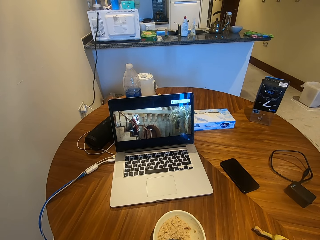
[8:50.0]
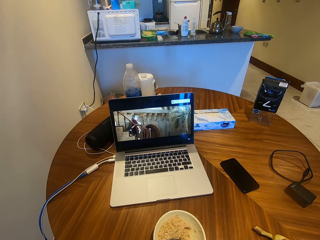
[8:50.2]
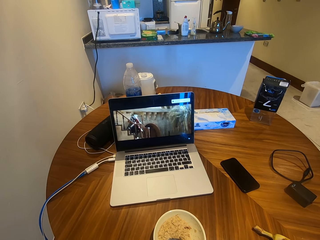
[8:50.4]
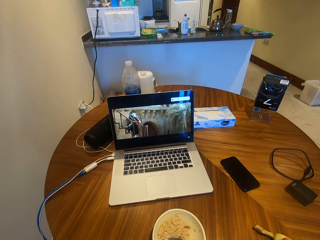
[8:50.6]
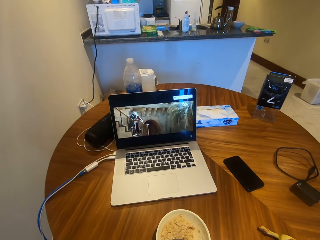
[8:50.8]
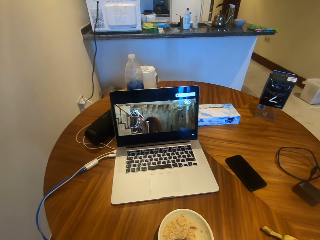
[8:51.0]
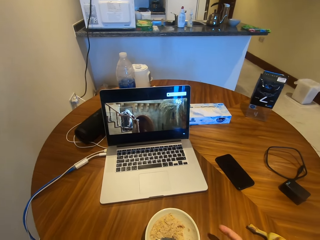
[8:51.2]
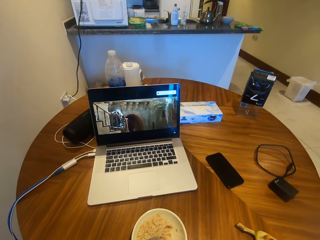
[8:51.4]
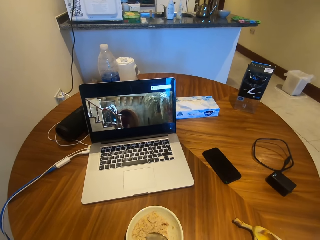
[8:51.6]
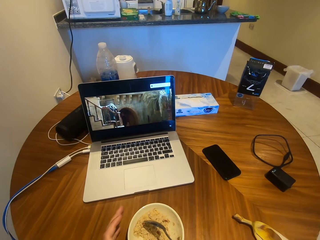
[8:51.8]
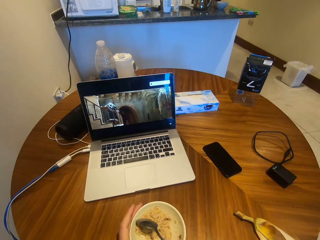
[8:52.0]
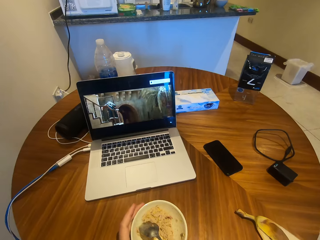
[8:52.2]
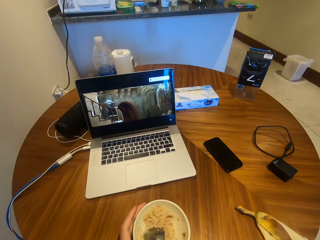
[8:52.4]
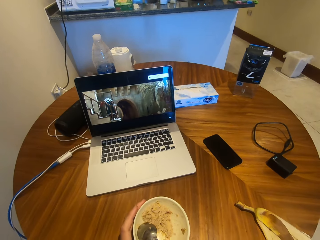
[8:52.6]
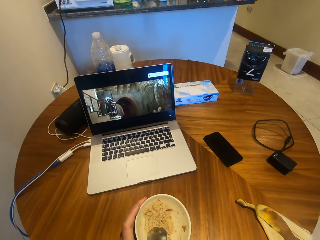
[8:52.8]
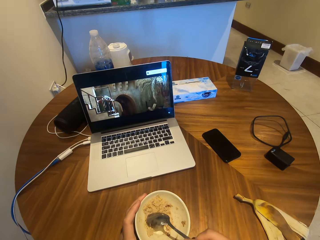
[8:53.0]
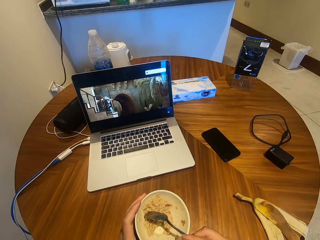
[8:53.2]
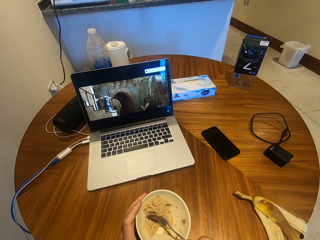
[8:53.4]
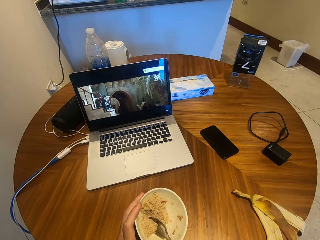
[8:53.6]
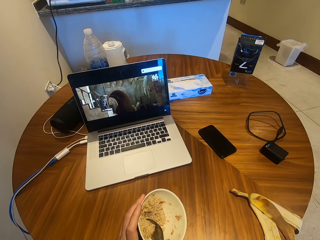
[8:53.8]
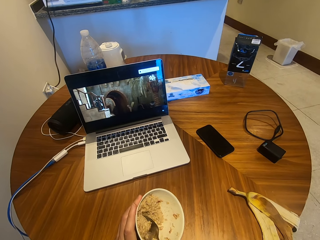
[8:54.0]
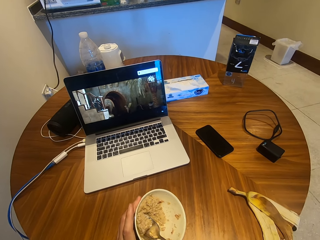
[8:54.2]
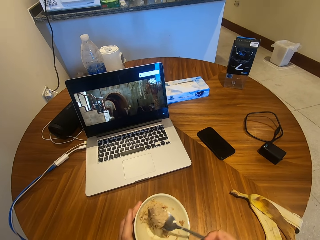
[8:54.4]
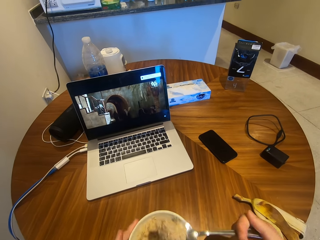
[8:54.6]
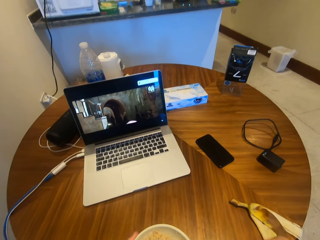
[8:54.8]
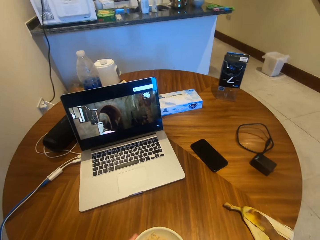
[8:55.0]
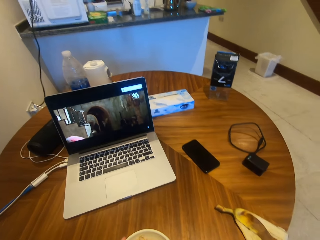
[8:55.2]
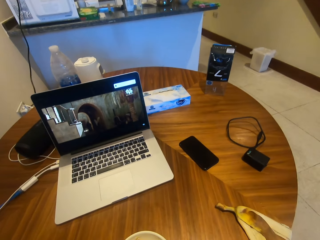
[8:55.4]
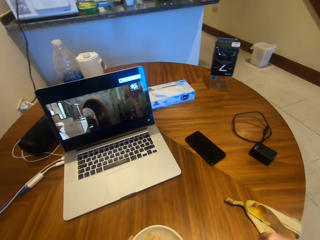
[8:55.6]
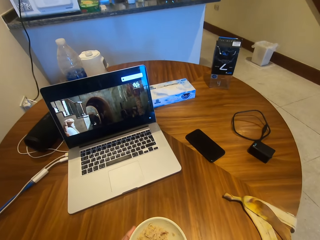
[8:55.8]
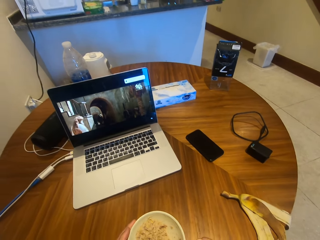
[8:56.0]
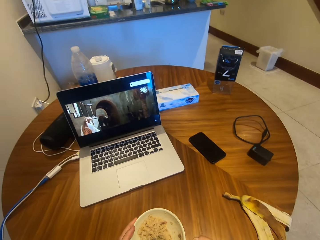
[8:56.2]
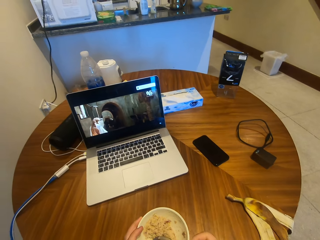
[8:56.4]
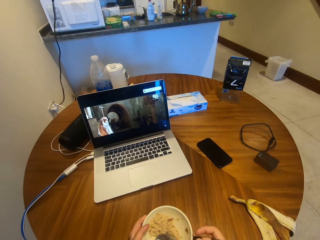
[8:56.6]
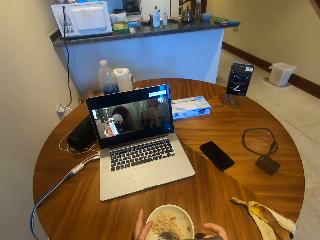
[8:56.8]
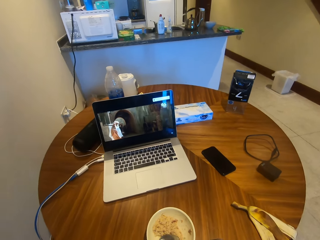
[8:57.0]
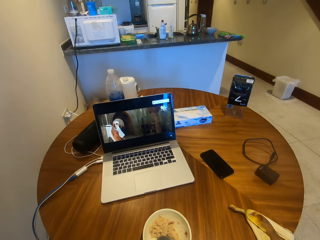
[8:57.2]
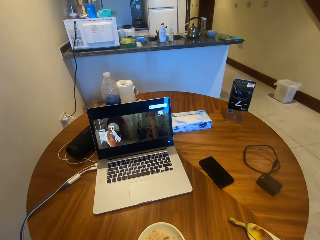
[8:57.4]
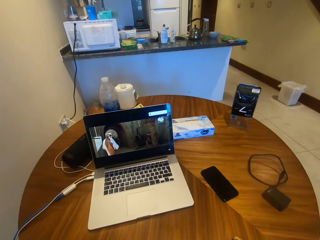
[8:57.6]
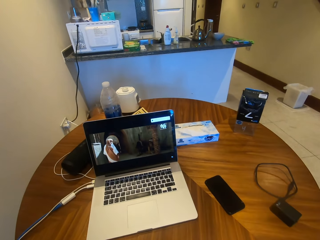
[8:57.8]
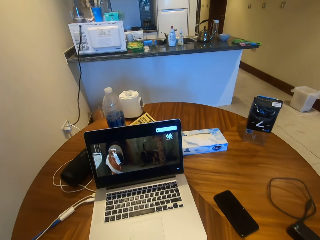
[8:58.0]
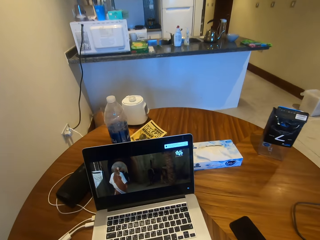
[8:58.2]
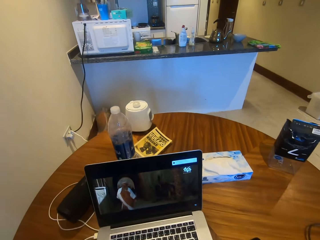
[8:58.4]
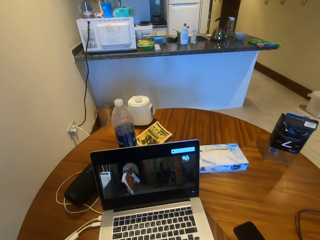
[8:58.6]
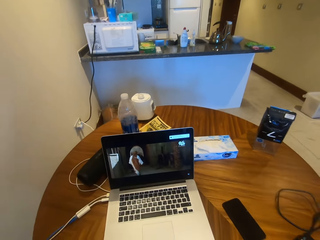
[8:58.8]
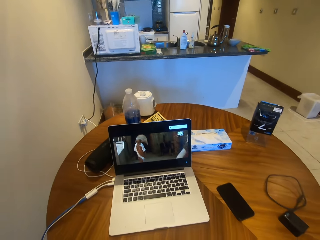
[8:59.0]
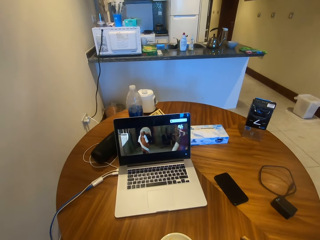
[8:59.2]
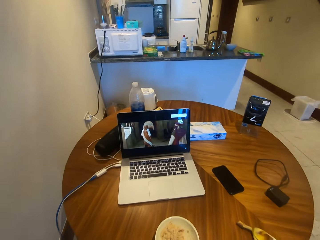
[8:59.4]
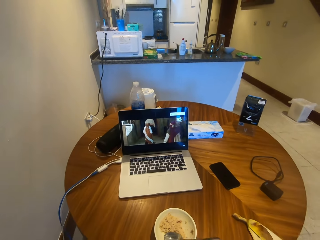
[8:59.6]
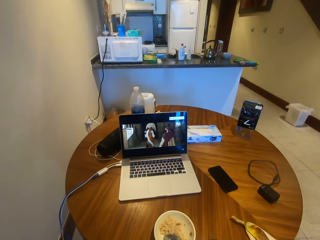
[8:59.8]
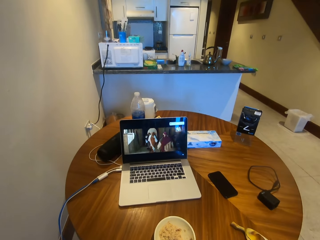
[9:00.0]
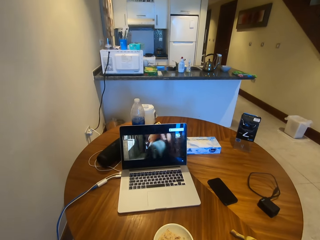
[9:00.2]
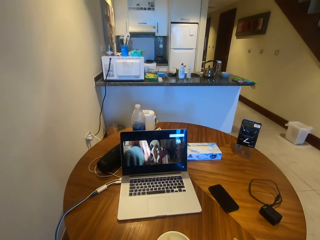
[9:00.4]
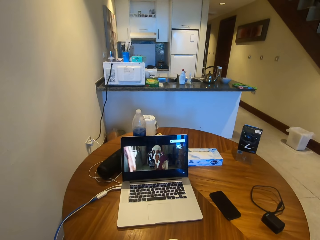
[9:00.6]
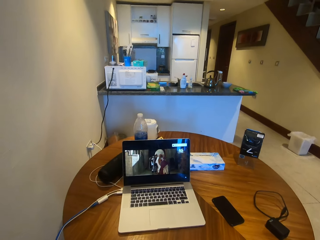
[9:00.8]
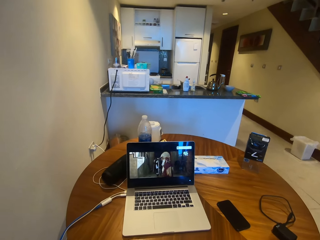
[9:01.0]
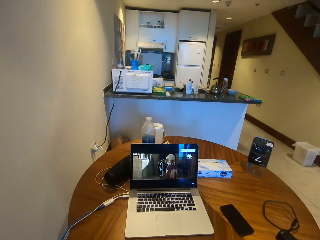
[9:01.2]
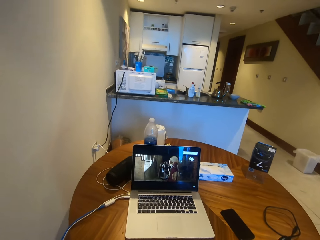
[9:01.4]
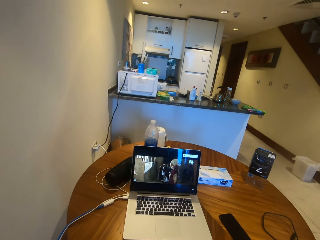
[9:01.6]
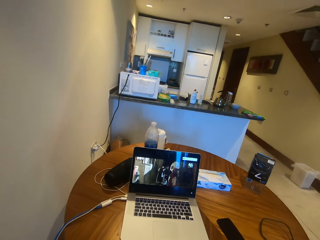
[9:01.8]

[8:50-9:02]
The camera wearer moves their hands. They move the spoon. They scoop food from the plate. They move the spoon. They eat the food. They put down the spoon. They move the spoon. They watch a movie from the laptop.

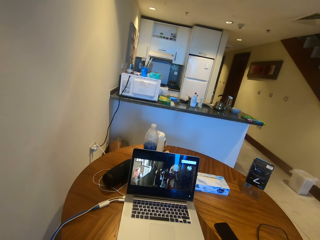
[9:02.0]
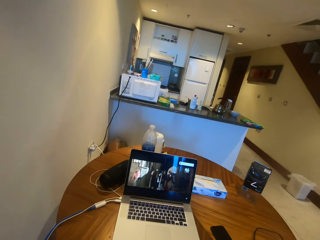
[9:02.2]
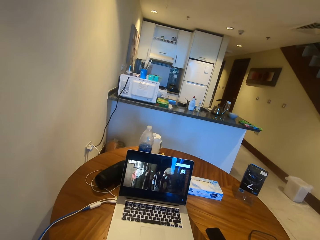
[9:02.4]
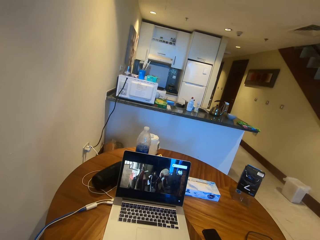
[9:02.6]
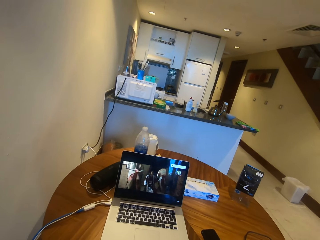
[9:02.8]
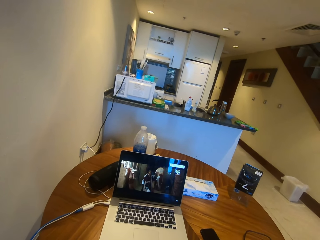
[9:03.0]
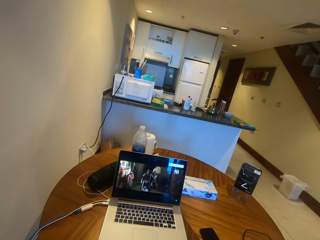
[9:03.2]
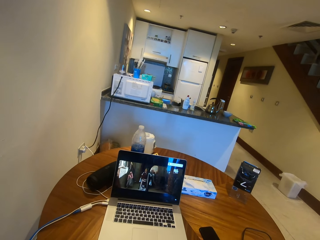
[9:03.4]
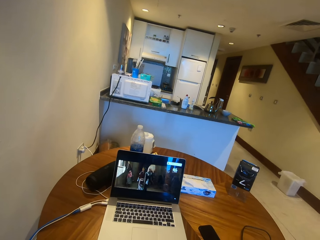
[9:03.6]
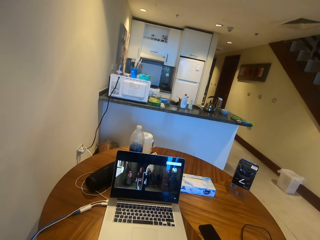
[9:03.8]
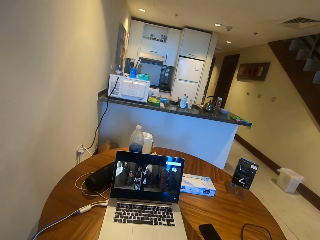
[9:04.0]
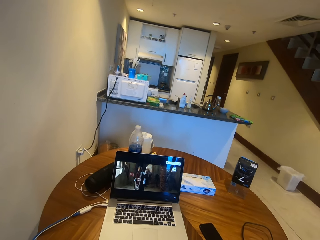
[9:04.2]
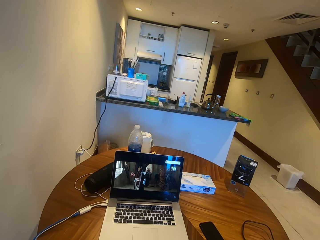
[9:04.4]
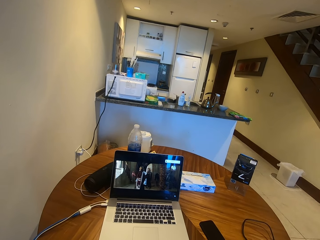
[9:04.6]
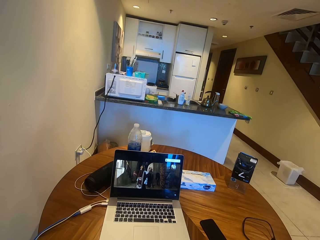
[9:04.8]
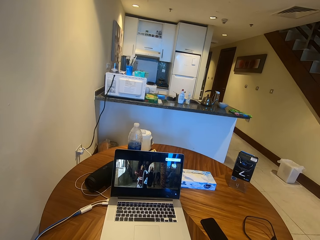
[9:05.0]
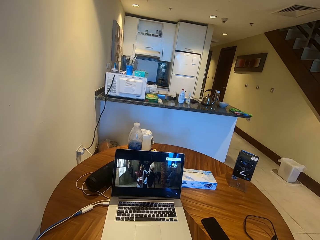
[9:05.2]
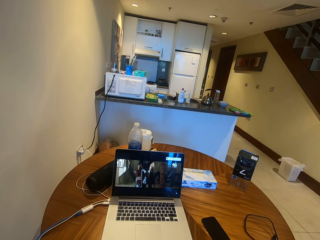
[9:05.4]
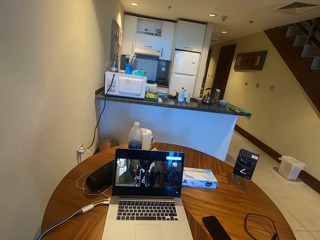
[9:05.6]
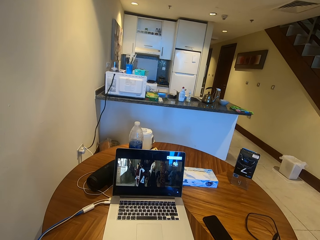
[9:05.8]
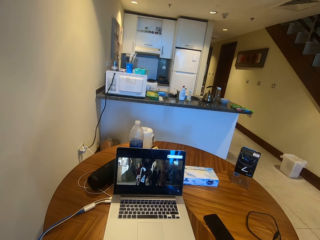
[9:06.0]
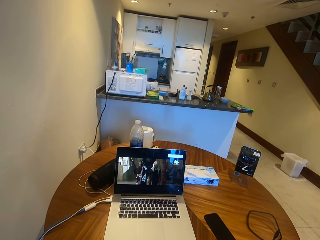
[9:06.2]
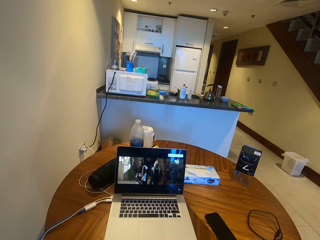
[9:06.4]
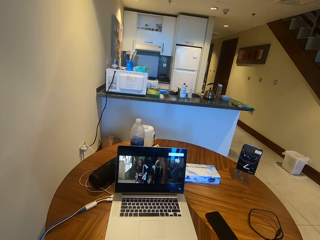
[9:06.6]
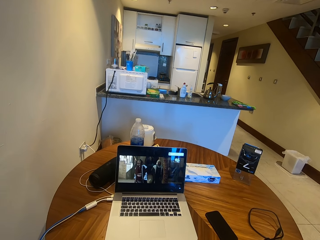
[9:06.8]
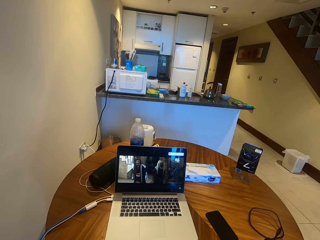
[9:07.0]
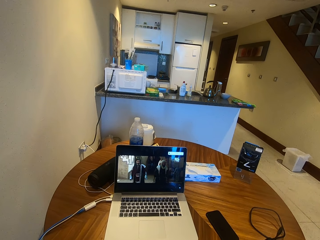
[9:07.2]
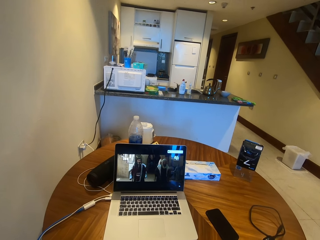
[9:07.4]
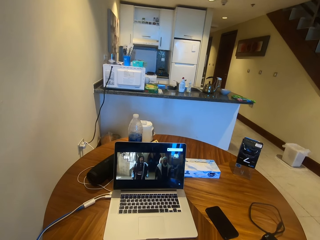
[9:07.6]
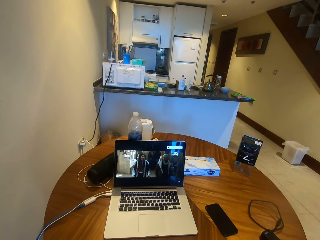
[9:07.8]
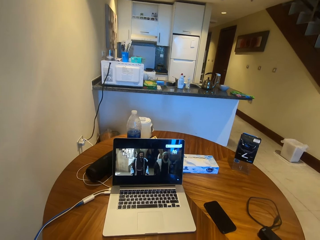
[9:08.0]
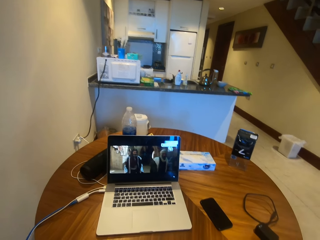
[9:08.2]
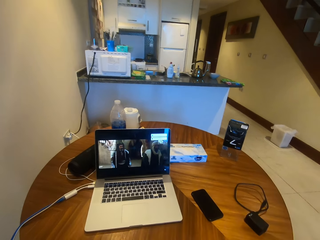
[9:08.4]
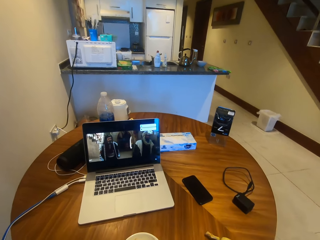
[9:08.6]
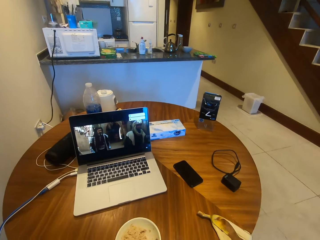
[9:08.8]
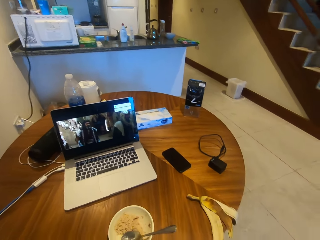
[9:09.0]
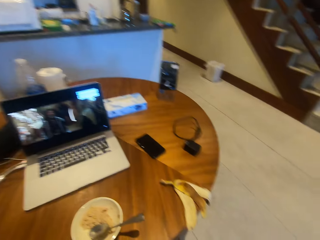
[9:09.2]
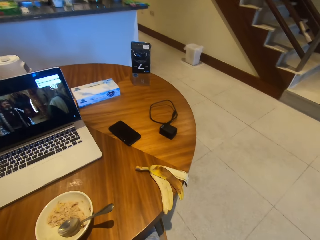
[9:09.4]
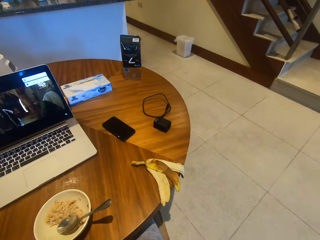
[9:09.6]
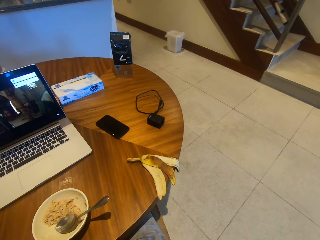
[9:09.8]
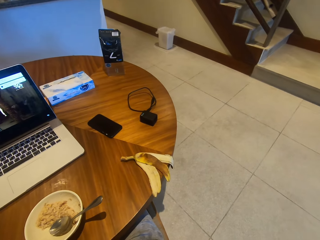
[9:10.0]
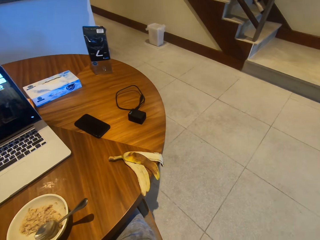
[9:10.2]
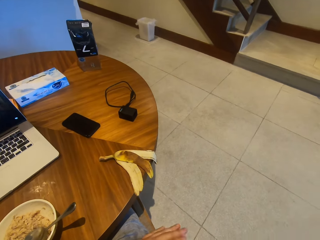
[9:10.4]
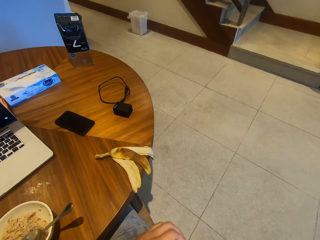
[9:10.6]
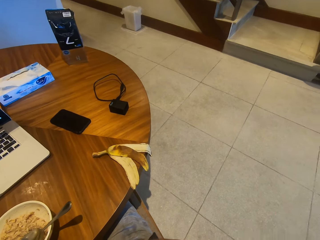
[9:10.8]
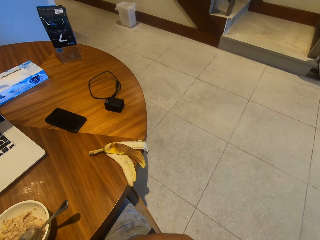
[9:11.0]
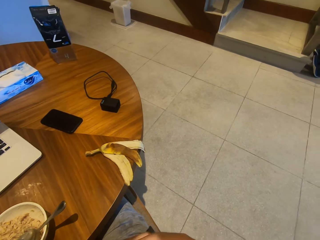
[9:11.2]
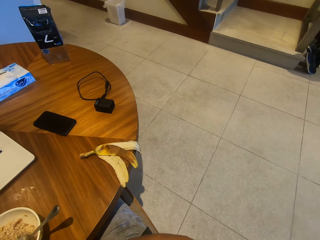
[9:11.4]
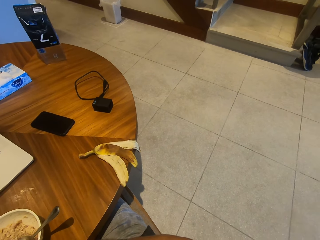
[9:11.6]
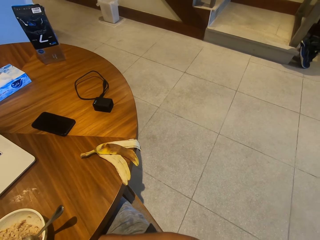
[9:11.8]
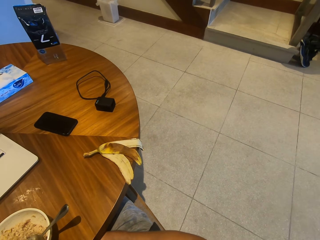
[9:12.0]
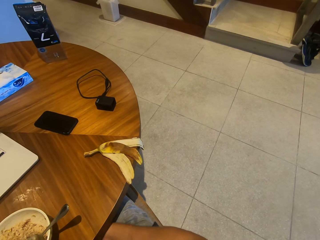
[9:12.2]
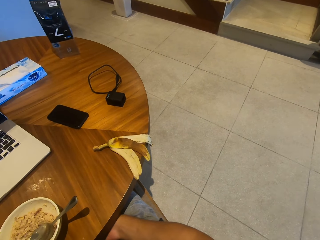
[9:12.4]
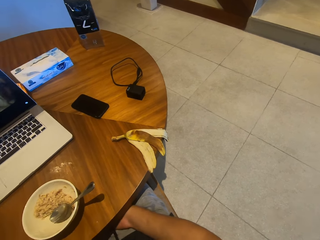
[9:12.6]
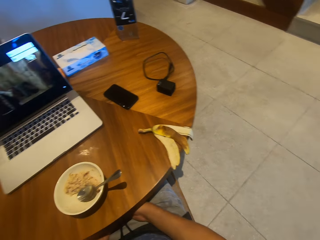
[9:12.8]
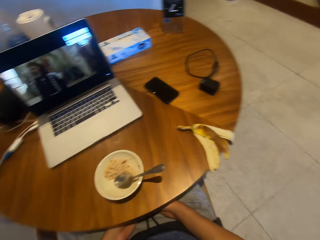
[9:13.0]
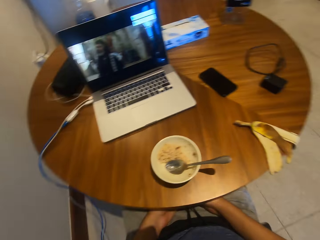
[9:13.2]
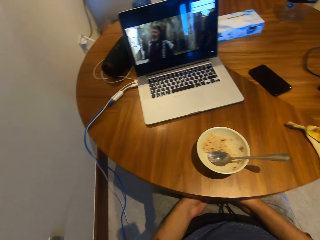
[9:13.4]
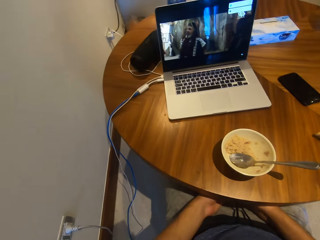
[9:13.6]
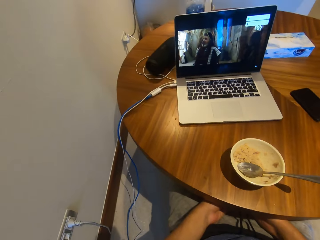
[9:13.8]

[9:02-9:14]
The camera wearer moves their hand. They watch a movie from the laptop.
